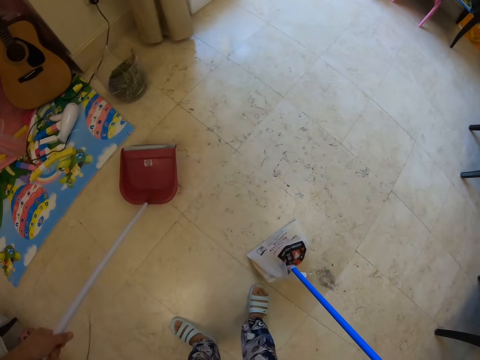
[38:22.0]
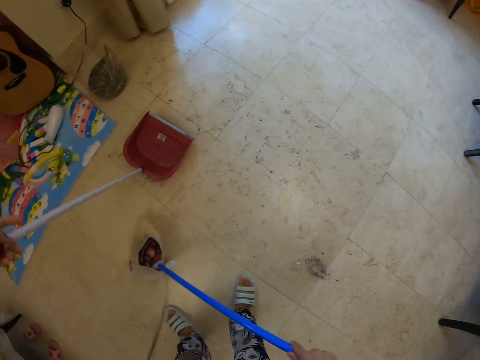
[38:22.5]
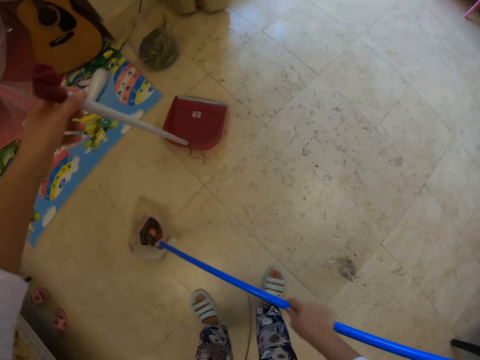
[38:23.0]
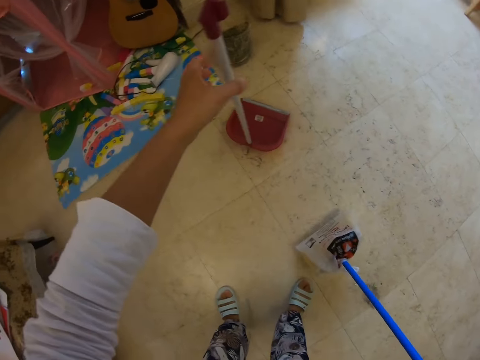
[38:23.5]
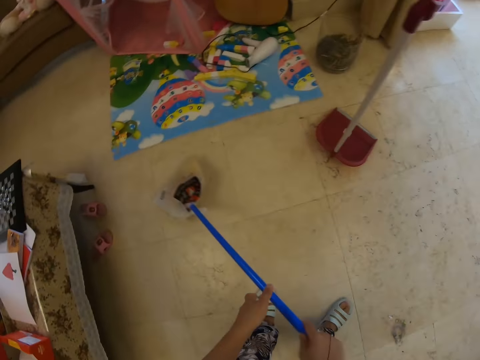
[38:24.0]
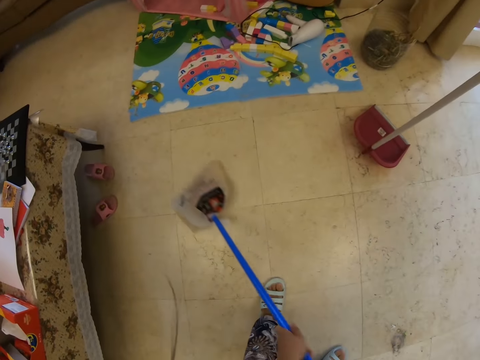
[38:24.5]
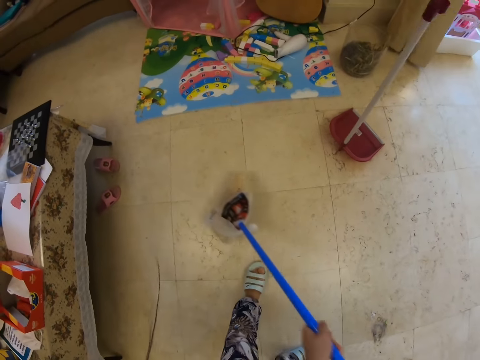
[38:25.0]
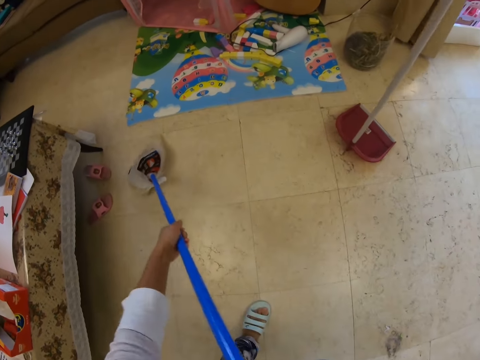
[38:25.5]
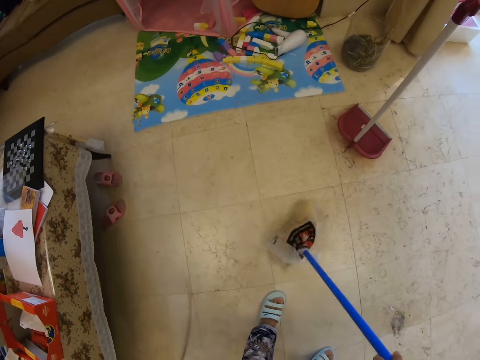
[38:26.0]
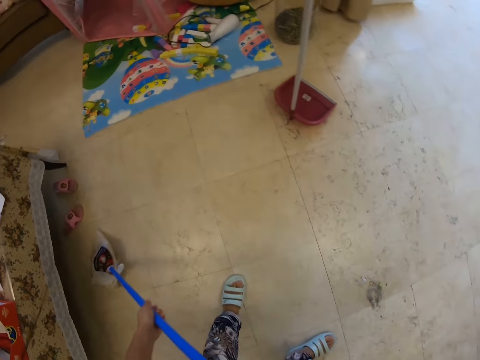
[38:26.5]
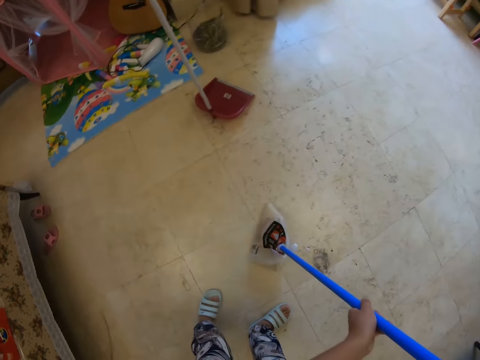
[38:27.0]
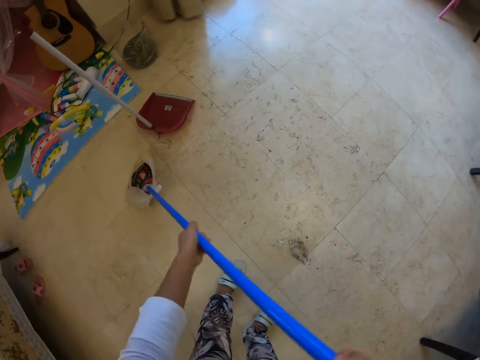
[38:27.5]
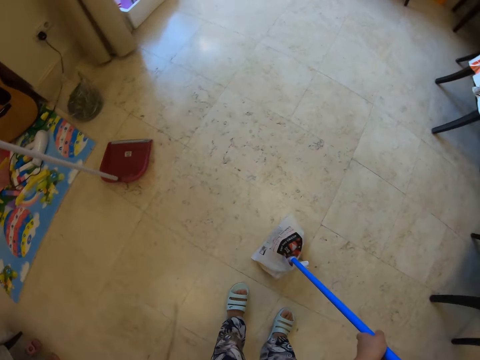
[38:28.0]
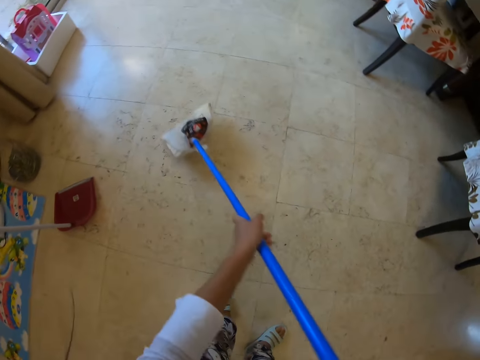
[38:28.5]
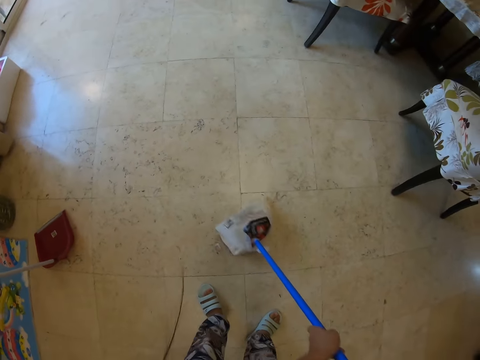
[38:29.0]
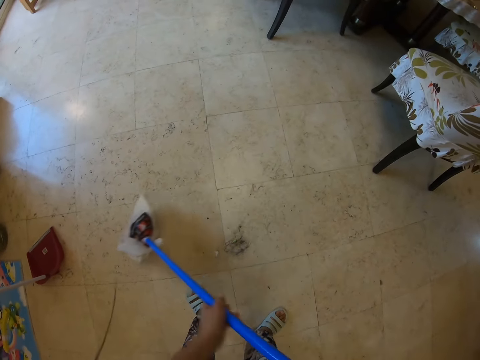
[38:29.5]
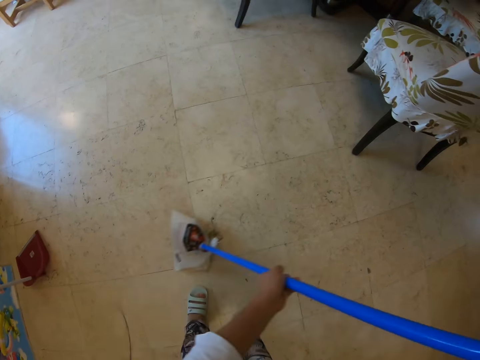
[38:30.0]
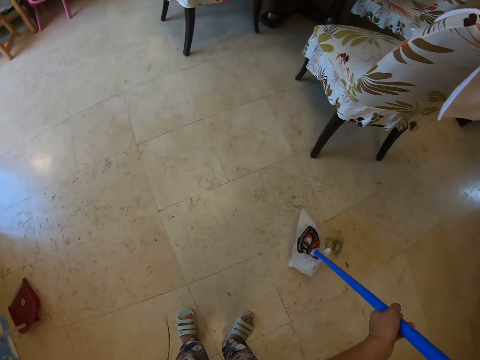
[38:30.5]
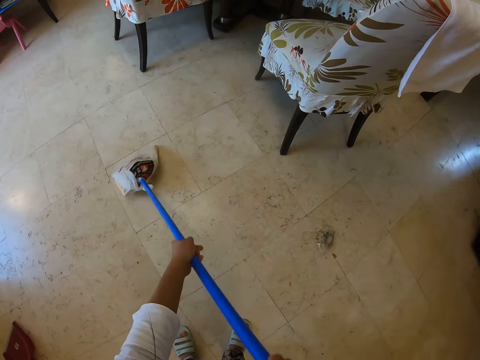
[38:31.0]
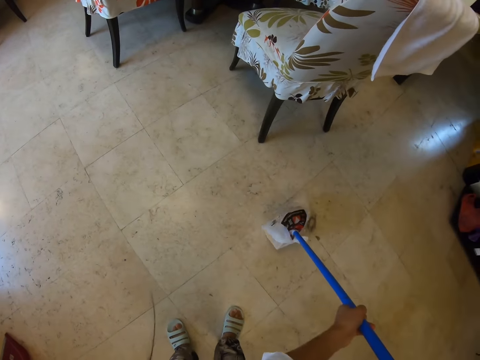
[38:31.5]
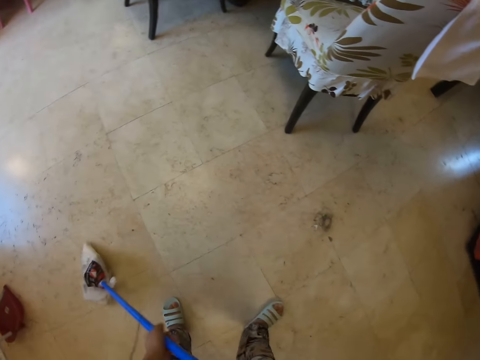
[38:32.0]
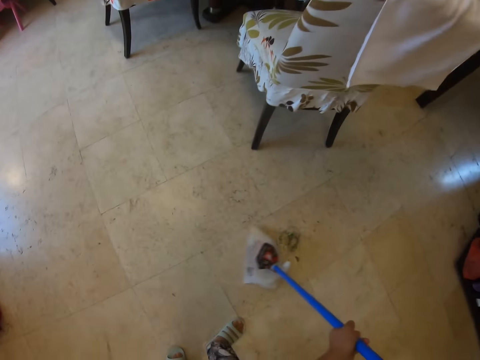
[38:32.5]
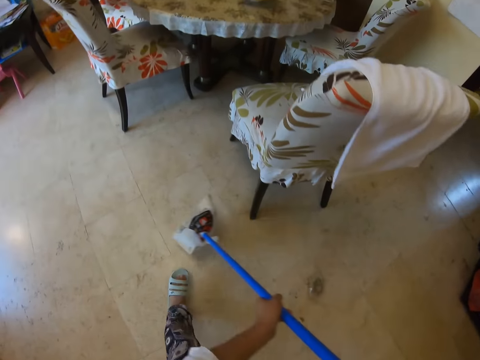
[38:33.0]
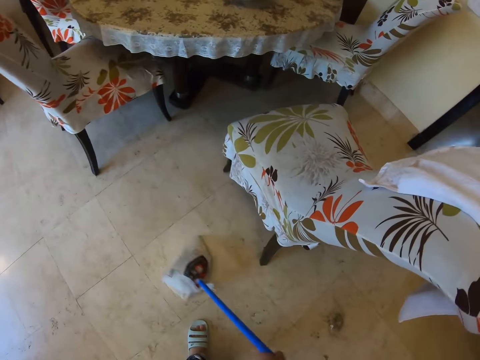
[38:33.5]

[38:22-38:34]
The camera wearer places a dust pan on the floor. They sweep the floor using a hand broom with both hands.

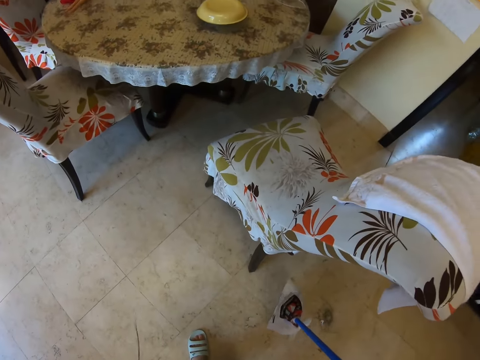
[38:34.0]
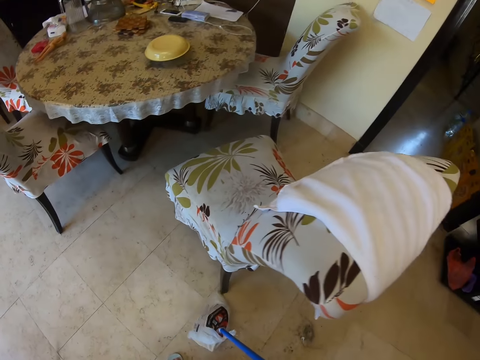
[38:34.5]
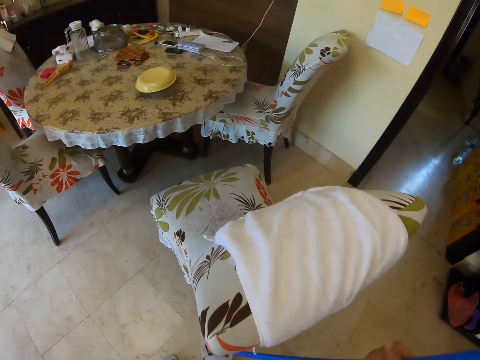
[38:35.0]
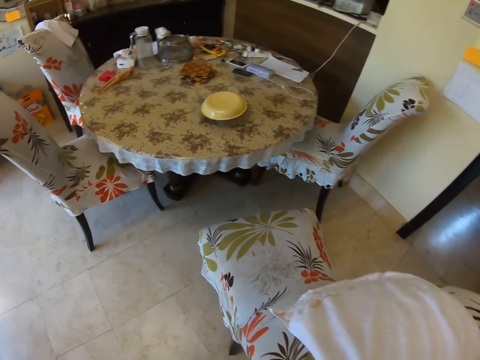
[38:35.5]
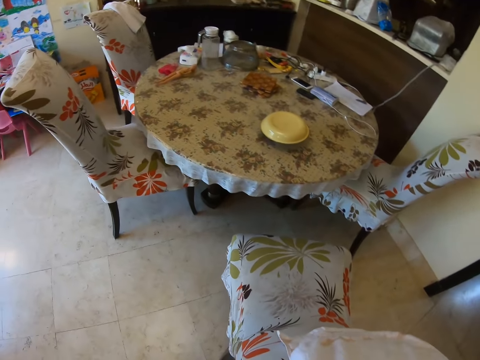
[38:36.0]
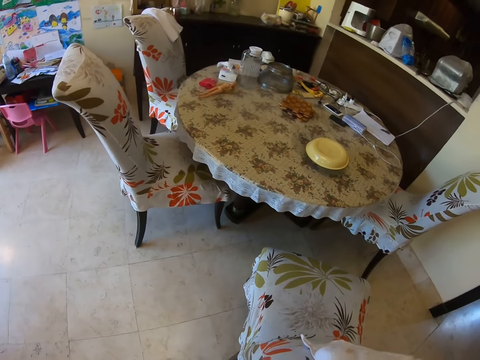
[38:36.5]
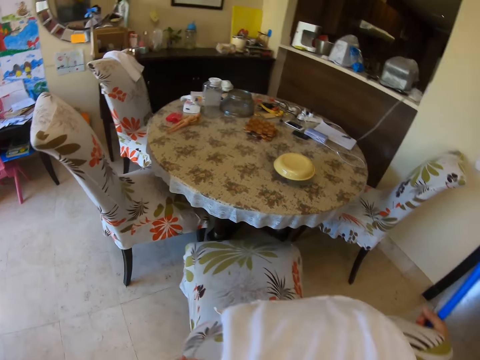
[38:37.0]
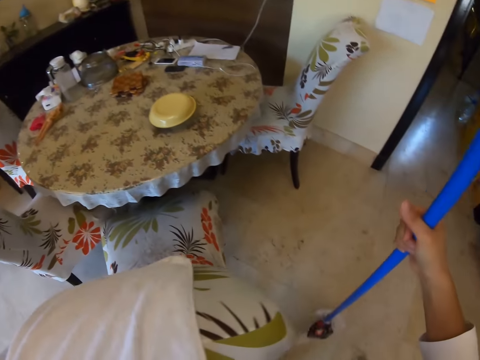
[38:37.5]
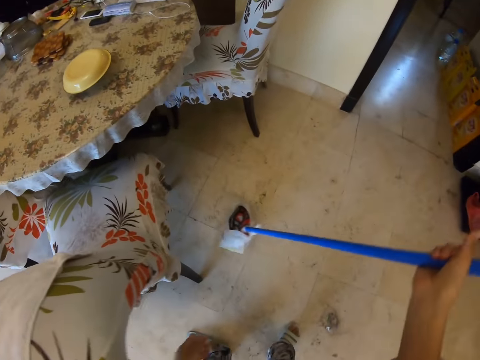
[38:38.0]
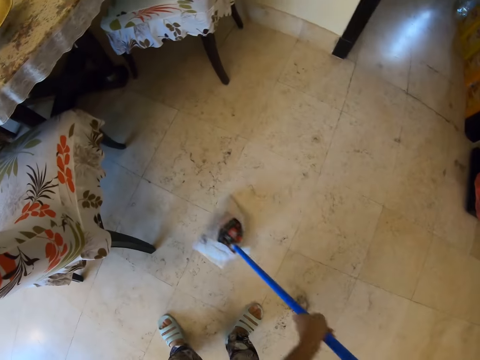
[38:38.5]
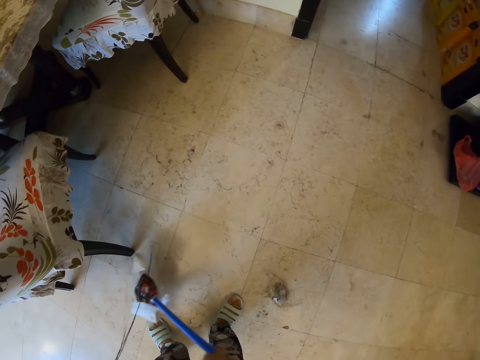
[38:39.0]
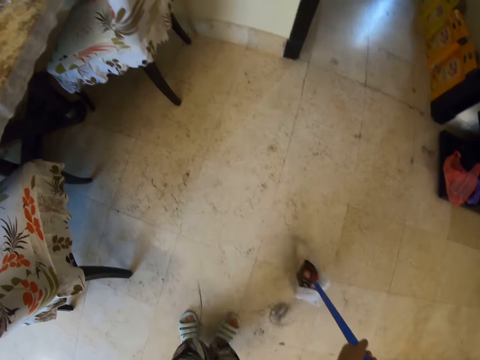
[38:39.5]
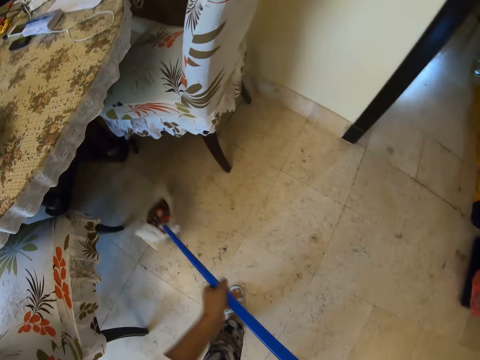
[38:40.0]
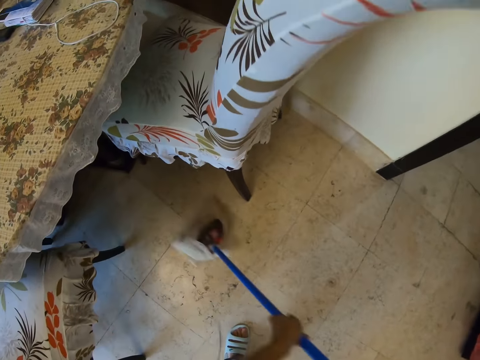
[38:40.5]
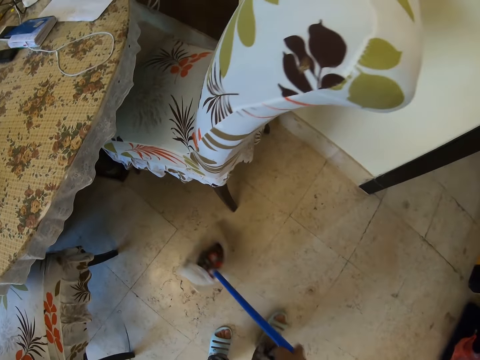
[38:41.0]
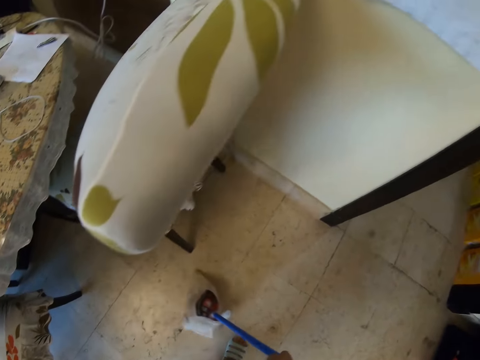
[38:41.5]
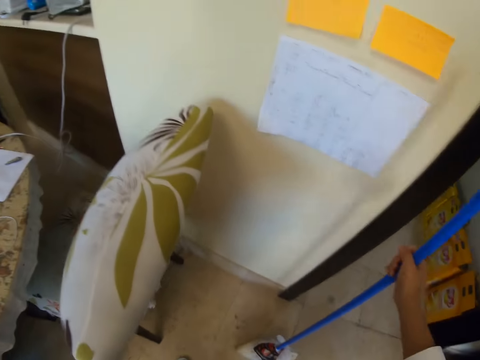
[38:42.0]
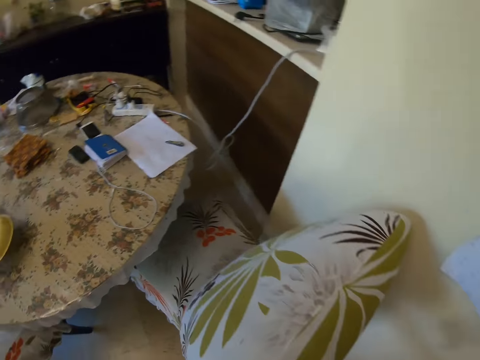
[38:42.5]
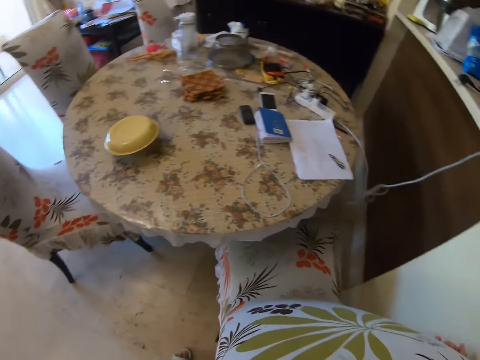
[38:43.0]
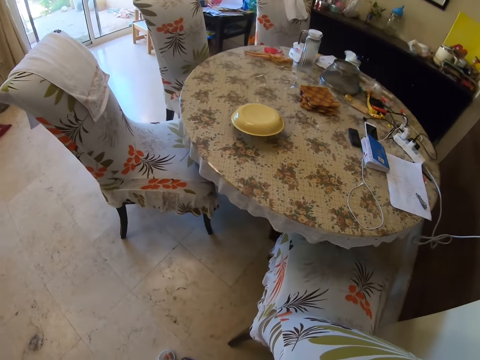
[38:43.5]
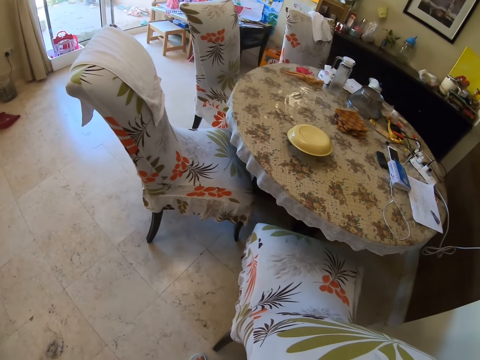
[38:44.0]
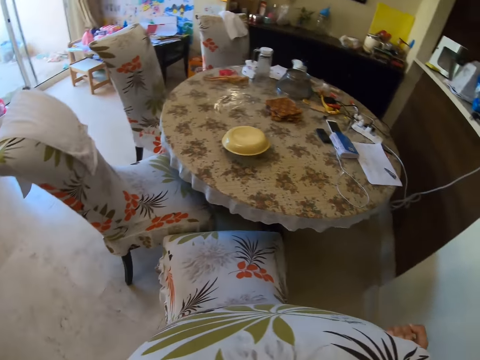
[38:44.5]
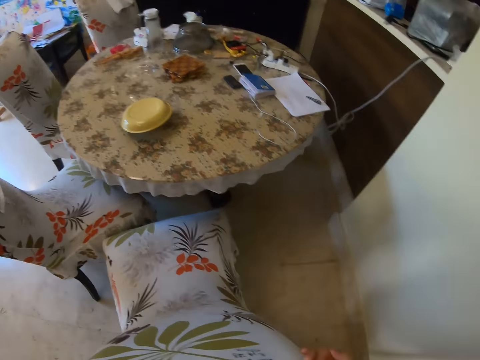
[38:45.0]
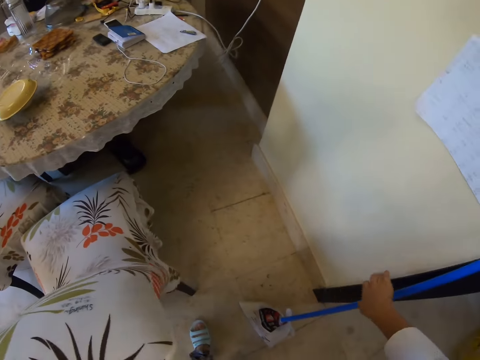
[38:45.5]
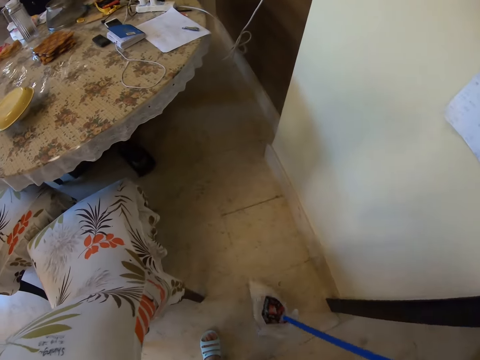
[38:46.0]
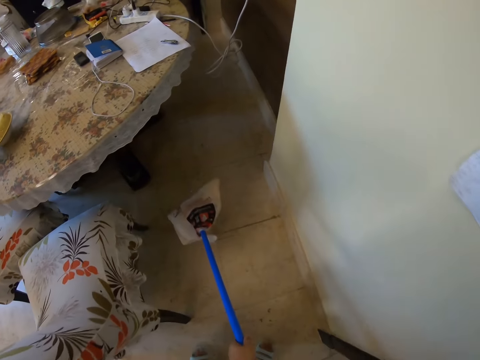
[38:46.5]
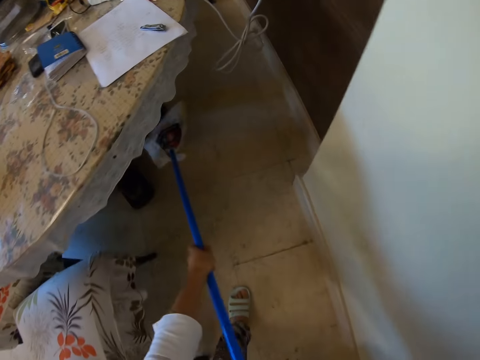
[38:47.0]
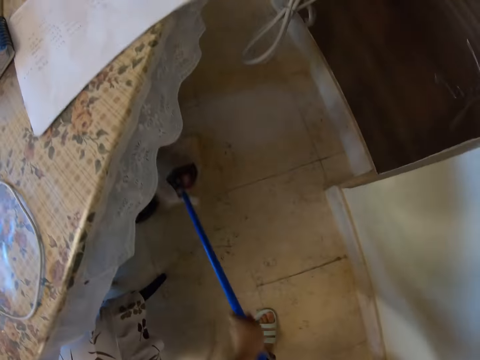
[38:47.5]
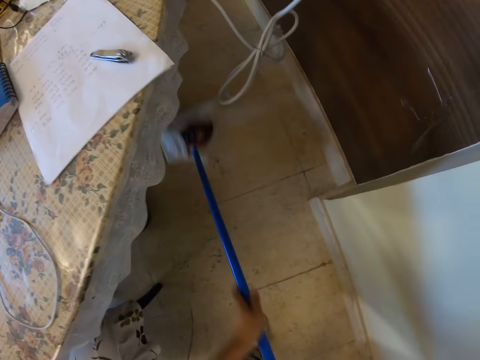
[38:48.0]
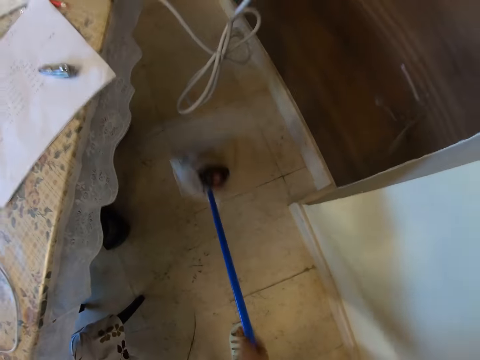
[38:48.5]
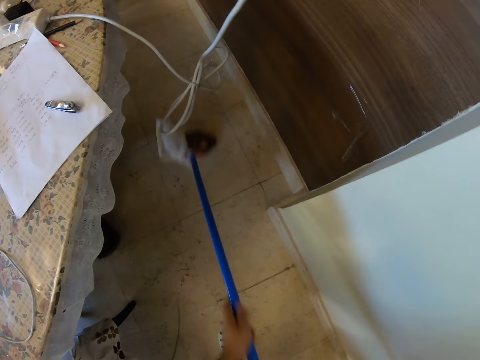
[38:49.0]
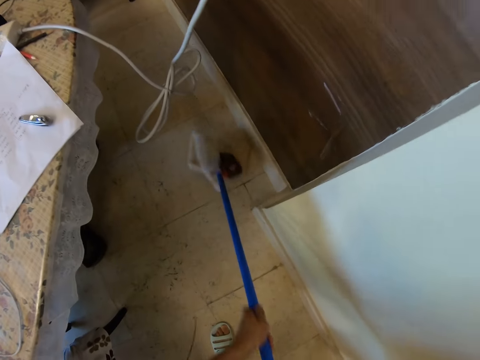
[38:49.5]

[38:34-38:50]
The camera wearer holds a broom. They look down. They move a chair. They hold the broom and sweep the floor with the broom. They lean the broom against the wall. They sweep the floor using a hand broom with both hands. They move the chair and grab the broom. They adjust the seat with both hands. They sweep the floor with the broom.
